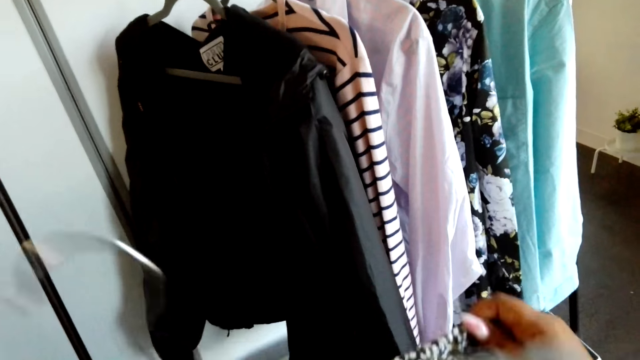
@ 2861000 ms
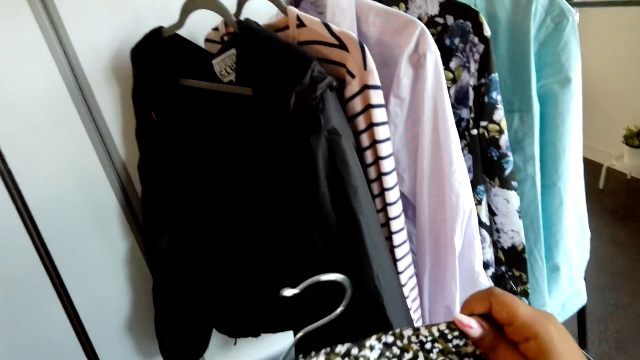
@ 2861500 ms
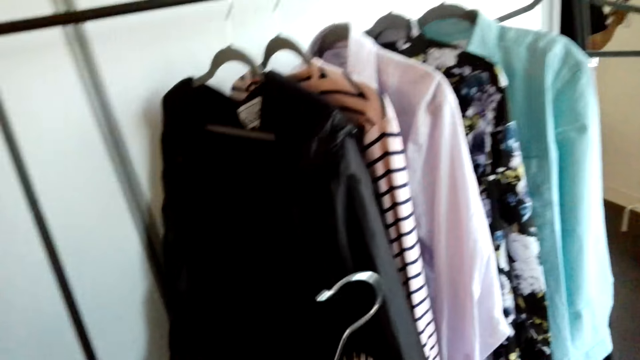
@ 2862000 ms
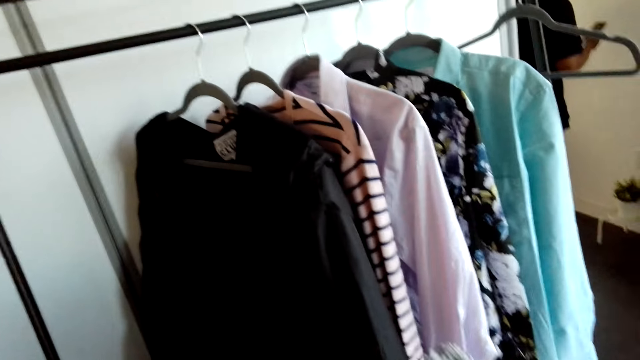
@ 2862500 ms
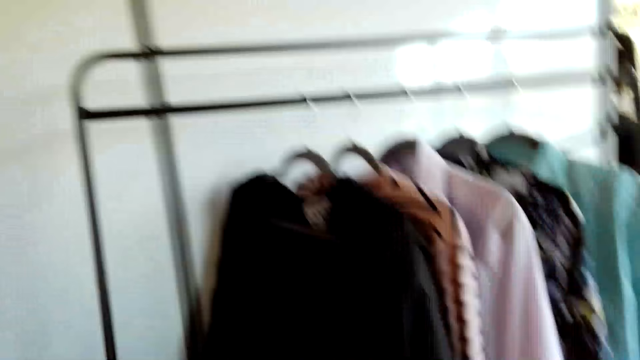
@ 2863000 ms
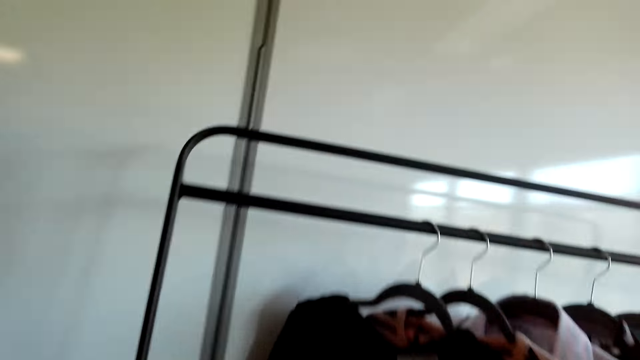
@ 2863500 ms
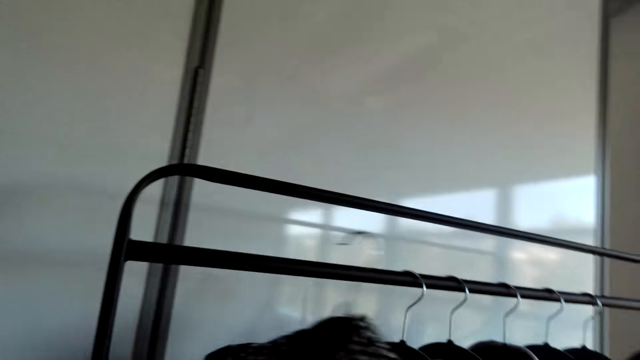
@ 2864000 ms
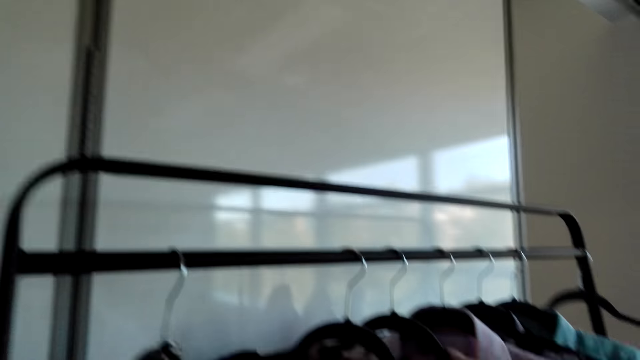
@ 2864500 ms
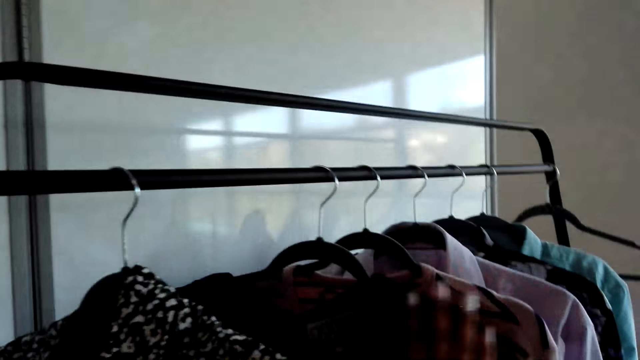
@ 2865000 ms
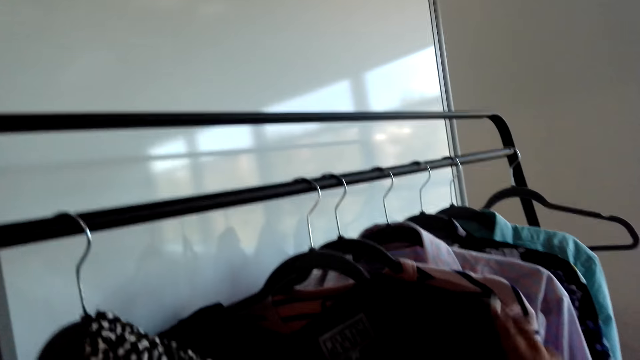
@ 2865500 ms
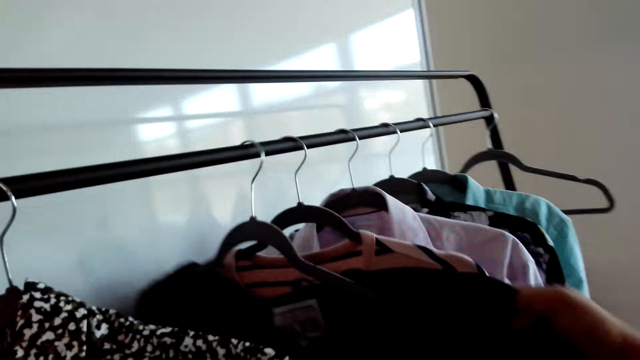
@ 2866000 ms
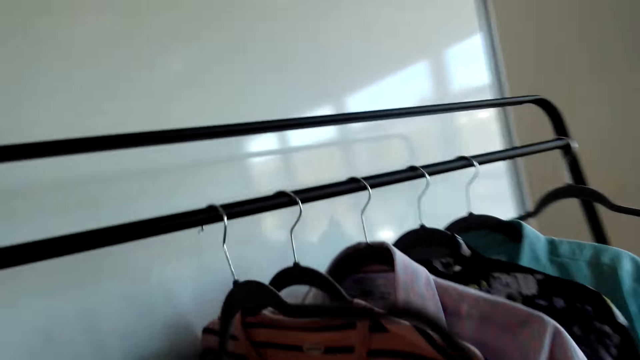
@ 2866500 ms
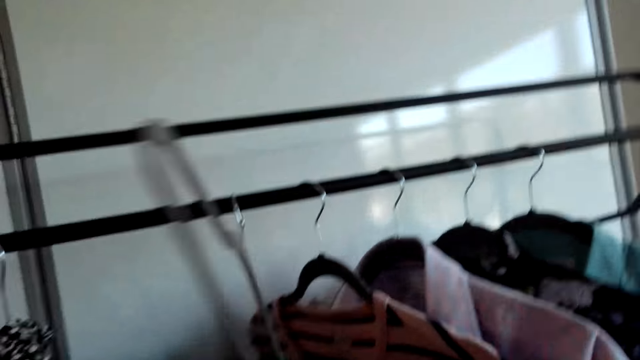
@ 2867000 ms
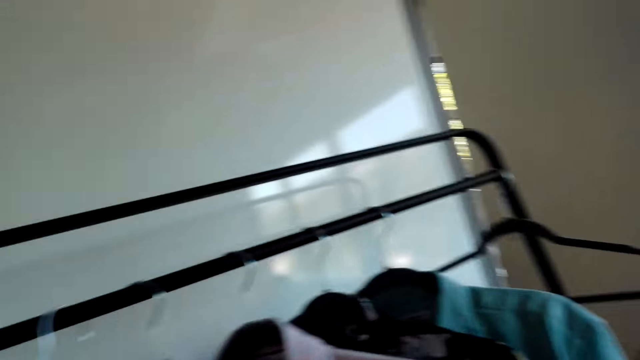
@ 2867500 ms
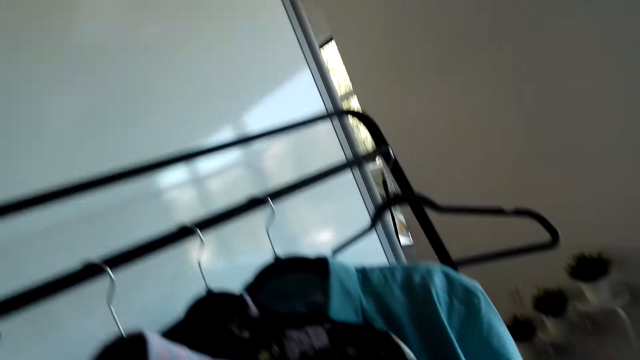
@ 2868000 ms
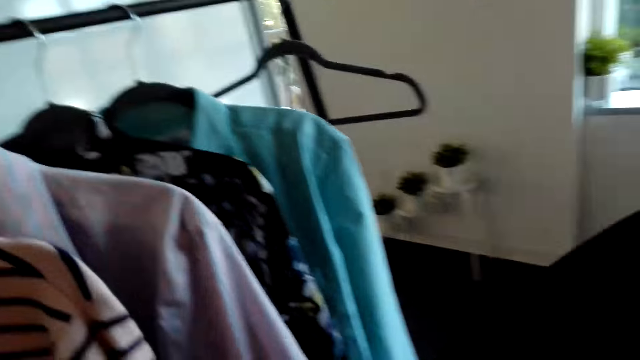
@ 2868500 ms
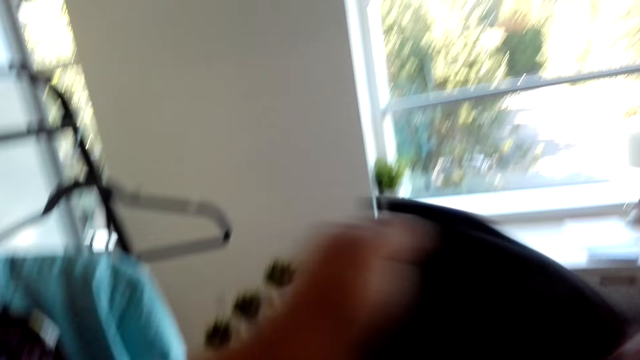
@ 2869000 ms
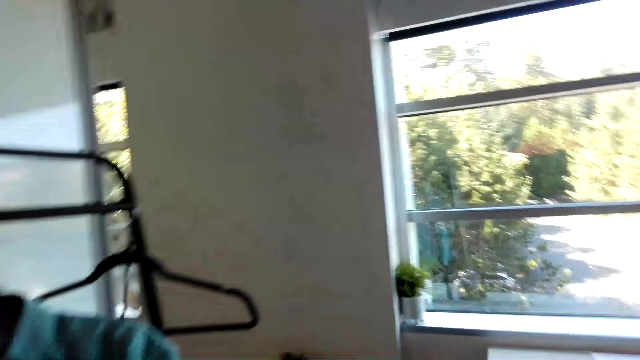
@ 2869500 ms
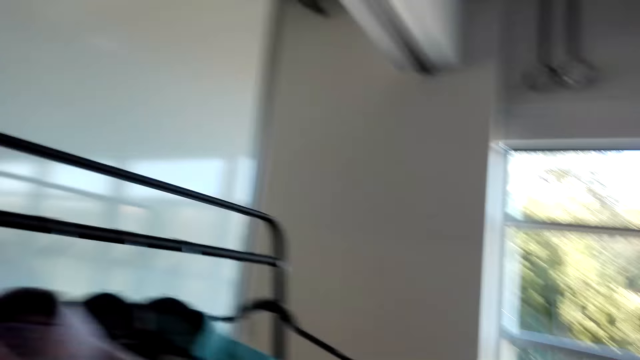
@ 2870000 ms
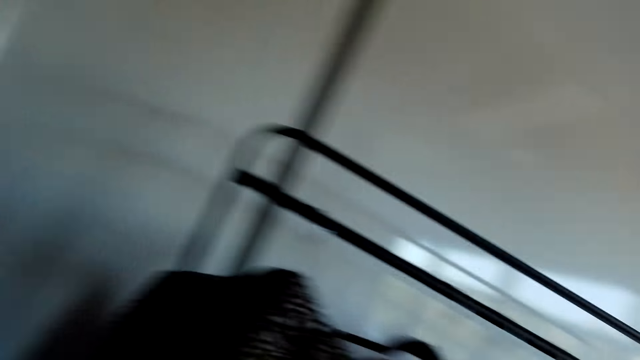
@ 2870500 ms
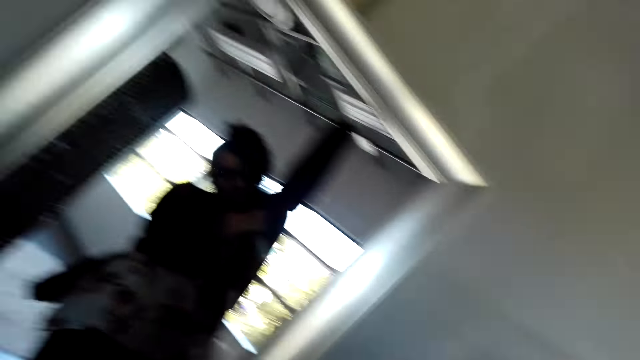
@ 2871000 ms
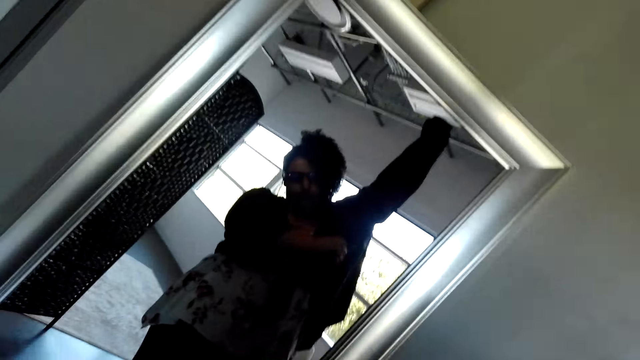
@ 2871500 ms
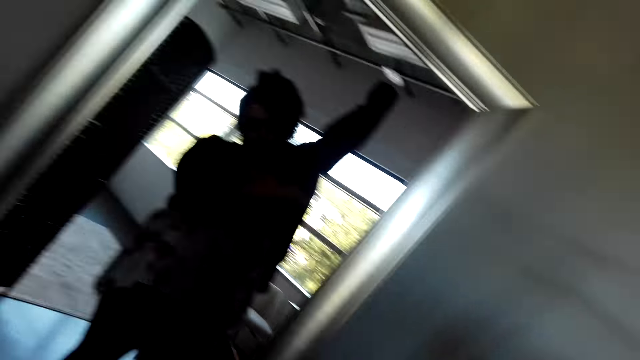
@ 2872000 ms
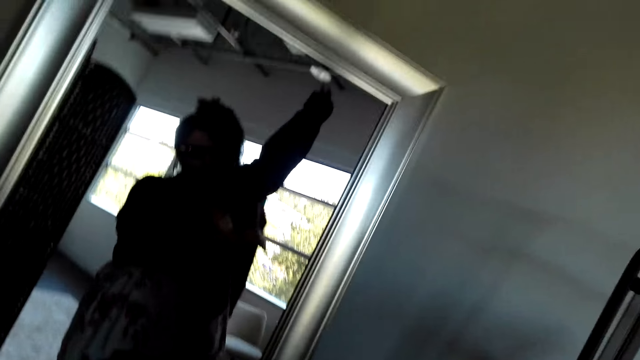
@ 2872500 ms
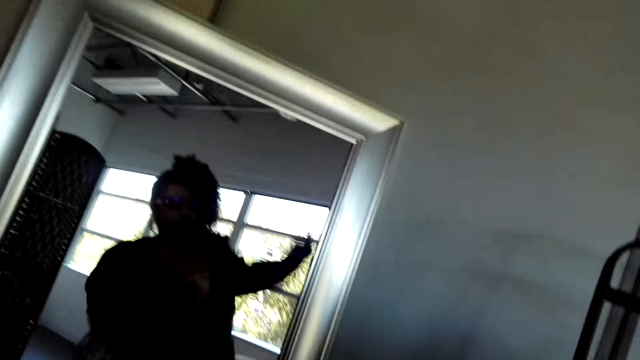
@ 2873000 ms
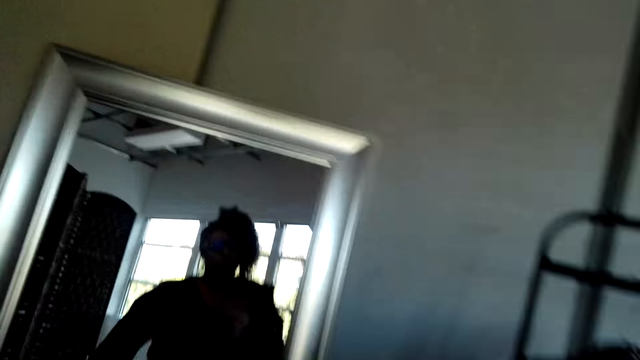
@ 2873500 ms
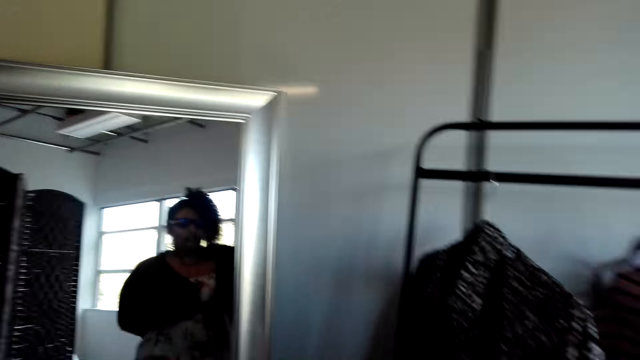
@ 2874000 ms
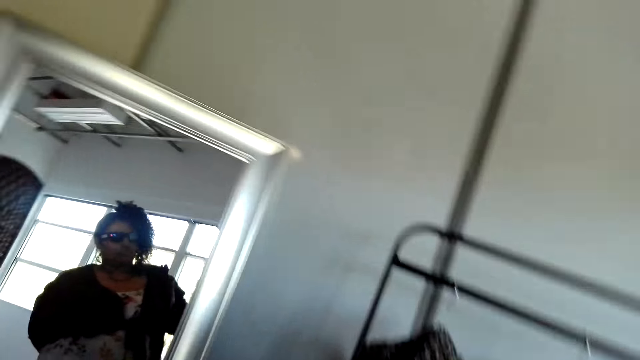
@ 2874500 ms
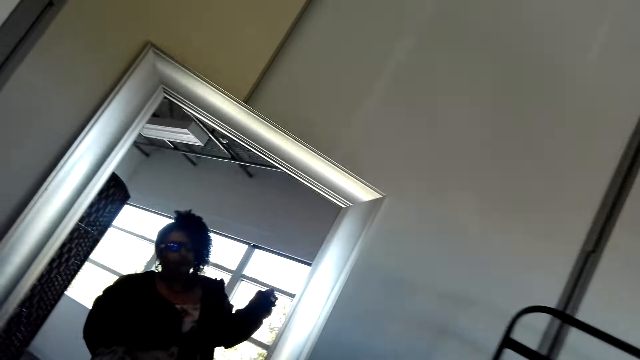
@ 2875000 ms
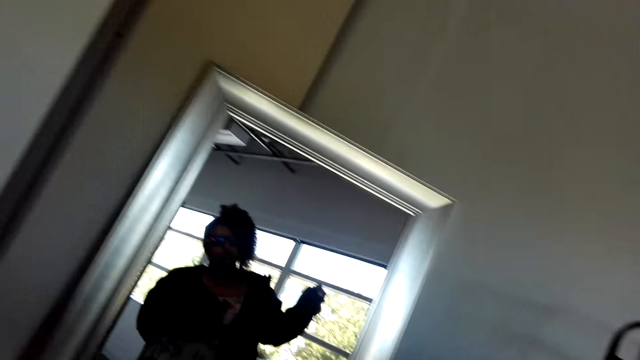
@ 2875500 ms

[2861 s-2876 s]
The camera wearer hangs a cloth on the hanger stand. They hang the cloth on a rack. They remove a jacket from the hanger and put on the jacket.

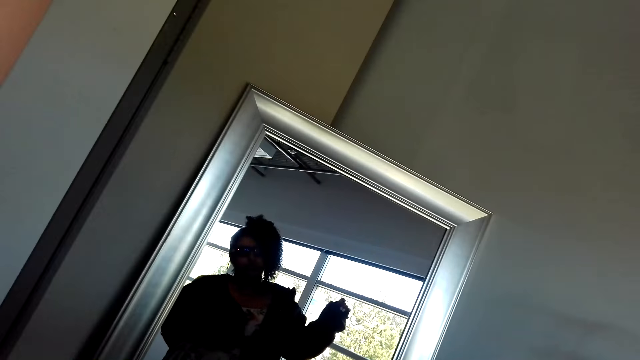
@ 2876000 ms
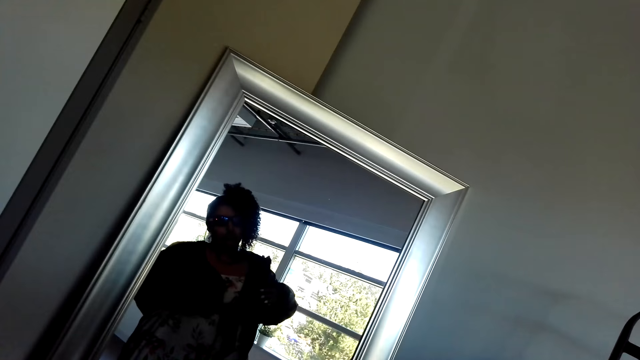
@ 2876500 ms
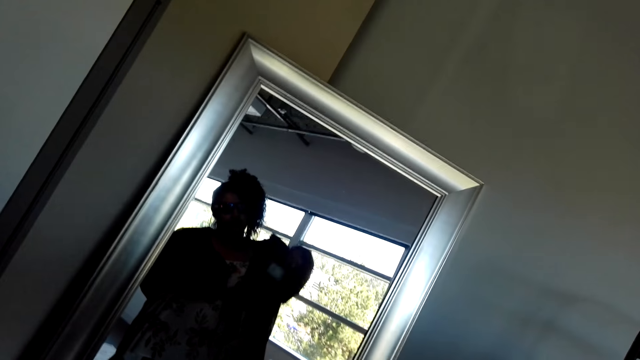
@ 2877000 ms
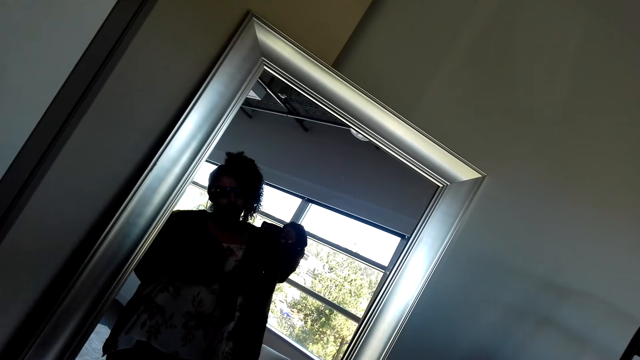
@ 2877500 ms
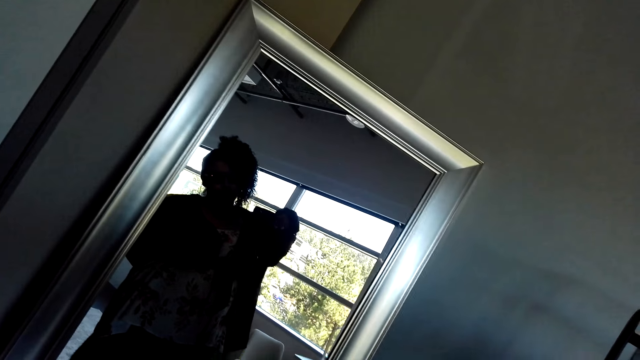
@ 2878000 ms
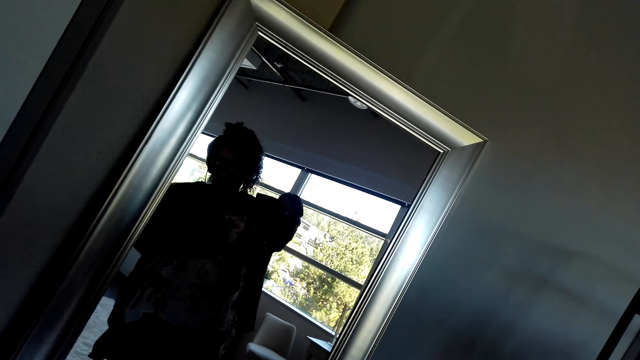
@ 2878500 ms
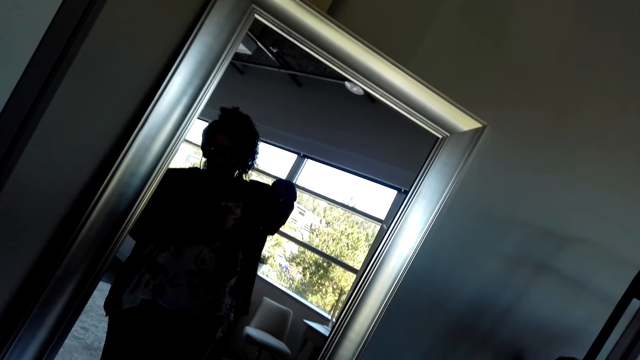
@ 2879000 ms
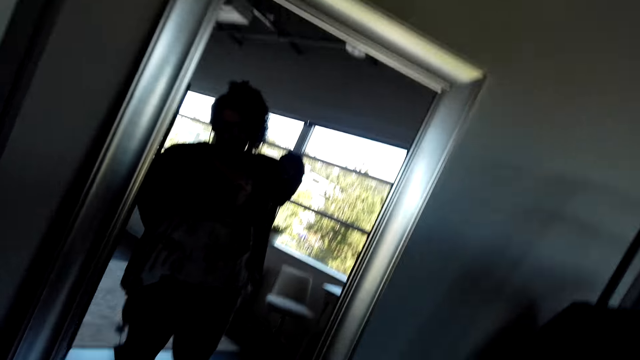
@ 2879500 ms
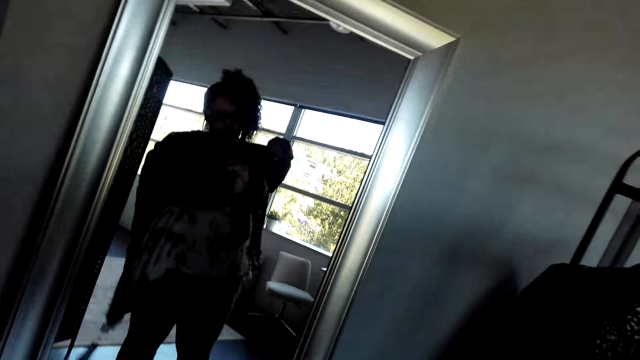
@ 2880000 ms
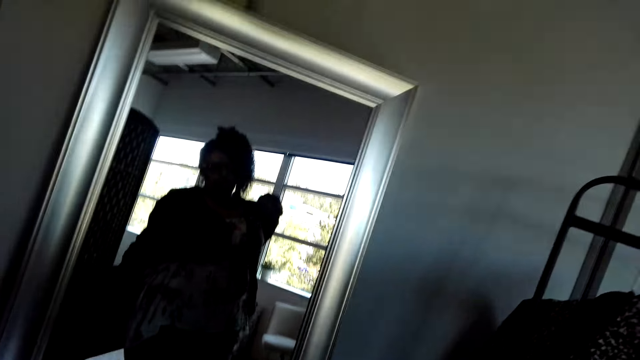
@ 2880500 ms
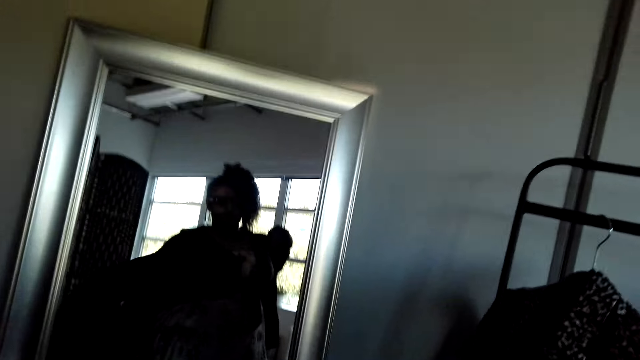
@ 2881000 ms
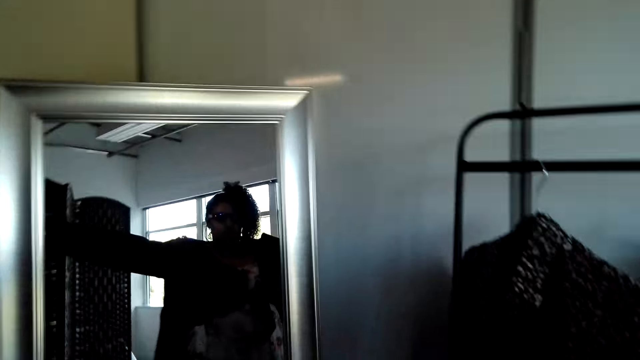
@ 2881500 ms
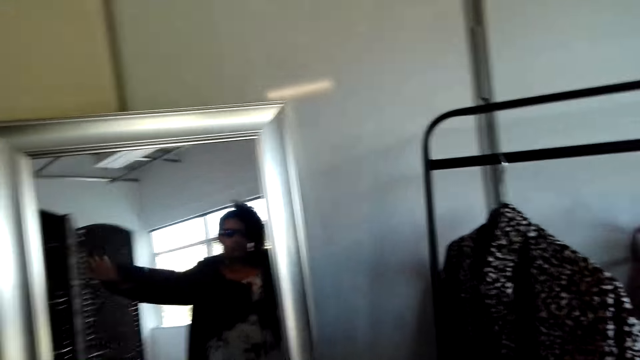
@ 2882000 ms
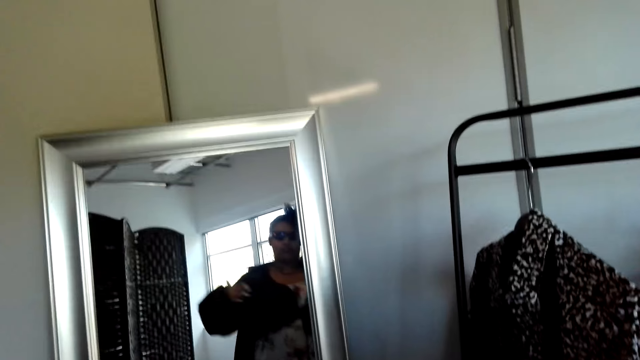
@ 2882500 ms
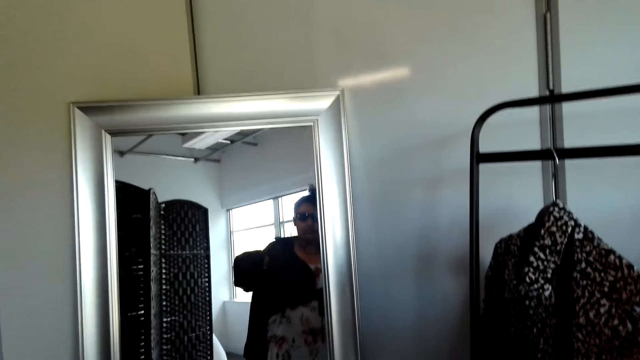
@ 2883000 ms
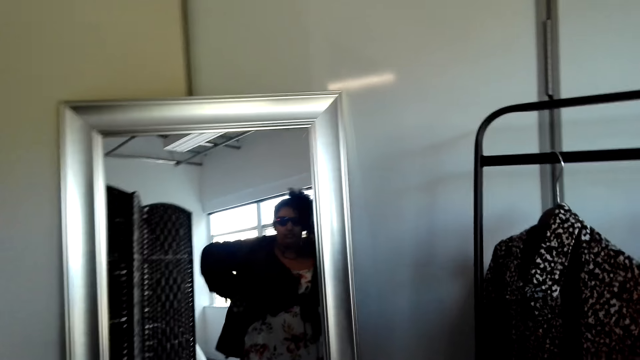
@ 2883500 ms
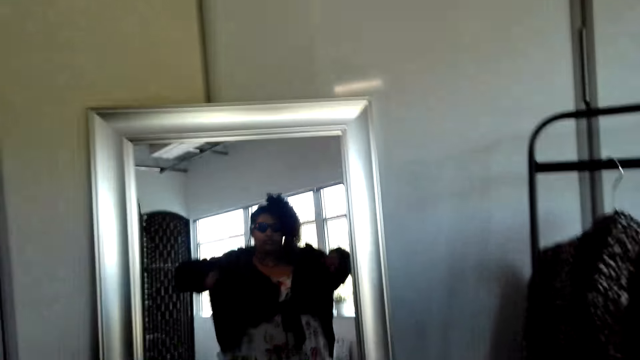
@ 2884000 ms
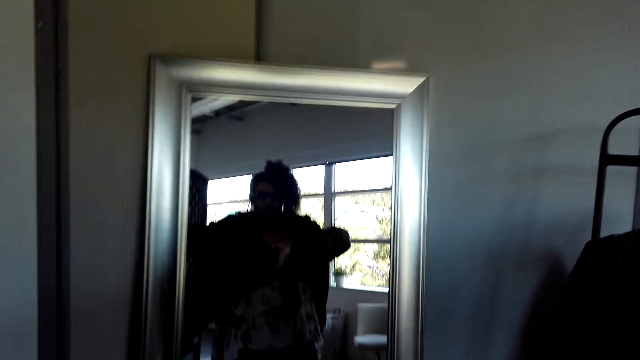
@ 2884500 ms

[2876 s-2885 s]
The camera wearer looks at herself on the mirror. She wears a jacket.
